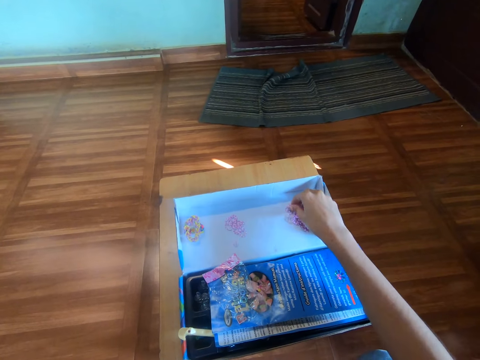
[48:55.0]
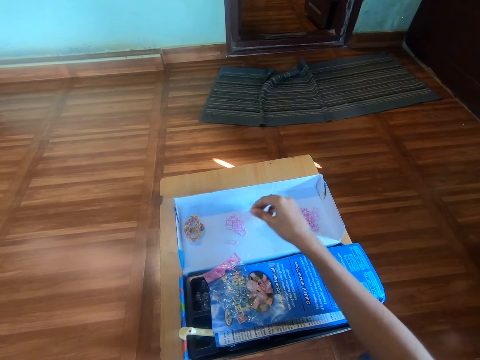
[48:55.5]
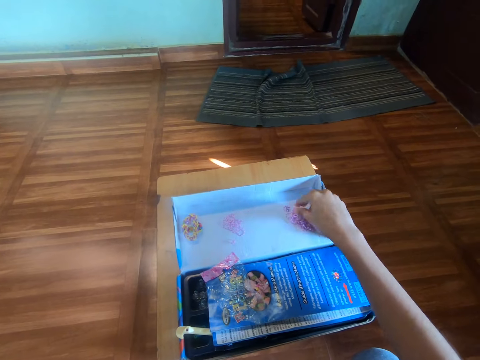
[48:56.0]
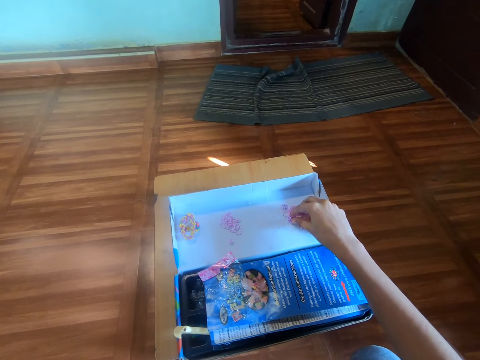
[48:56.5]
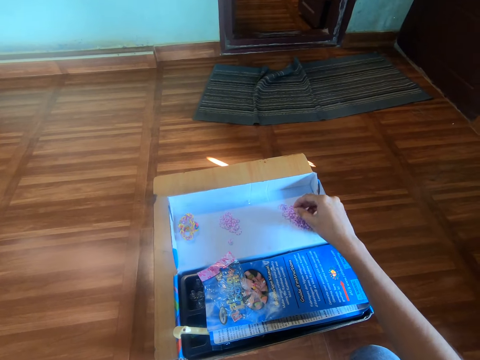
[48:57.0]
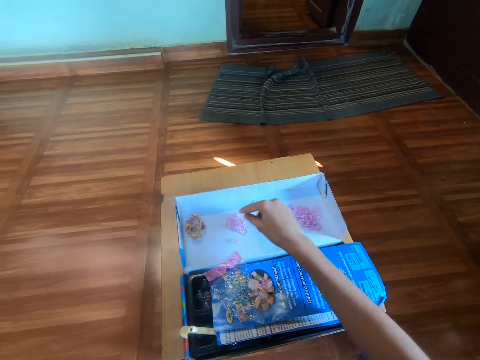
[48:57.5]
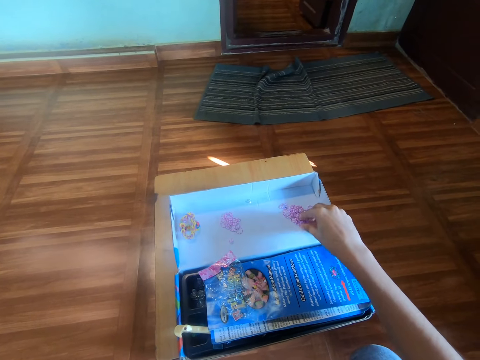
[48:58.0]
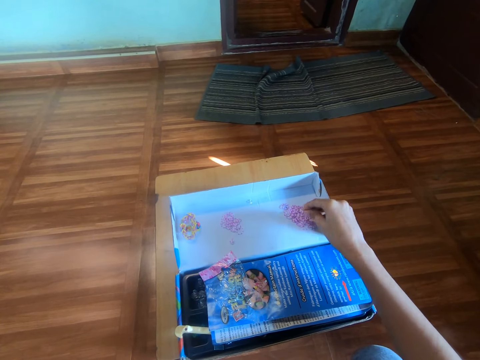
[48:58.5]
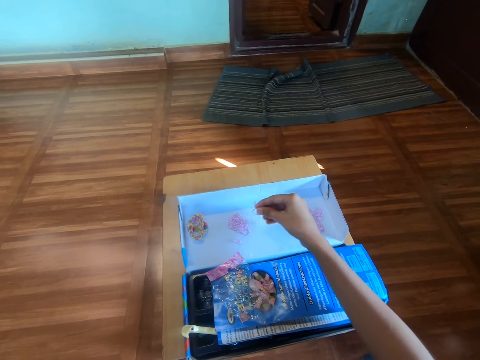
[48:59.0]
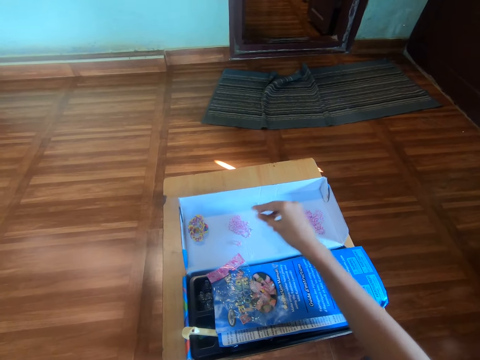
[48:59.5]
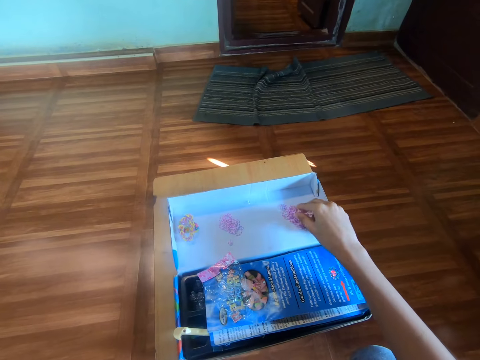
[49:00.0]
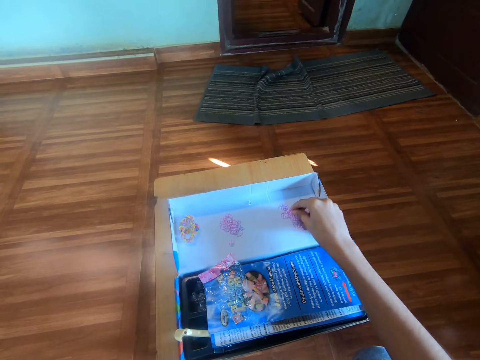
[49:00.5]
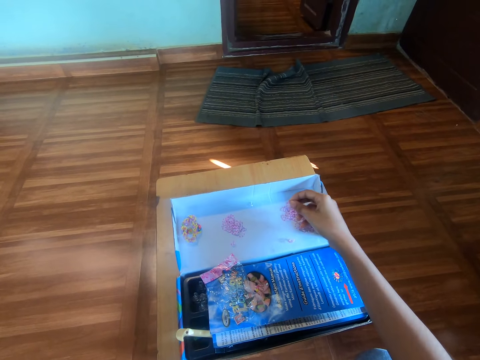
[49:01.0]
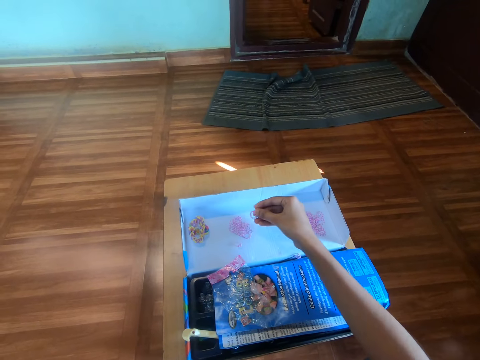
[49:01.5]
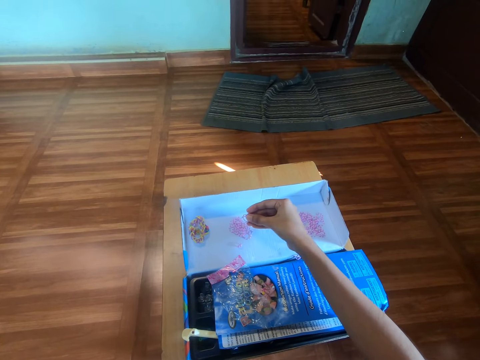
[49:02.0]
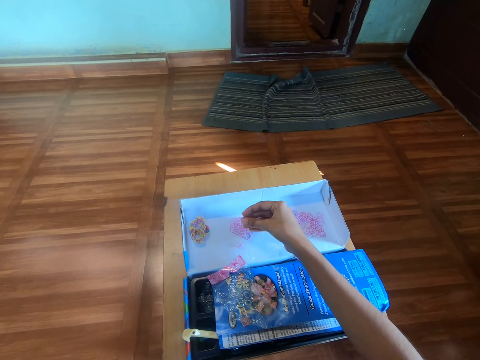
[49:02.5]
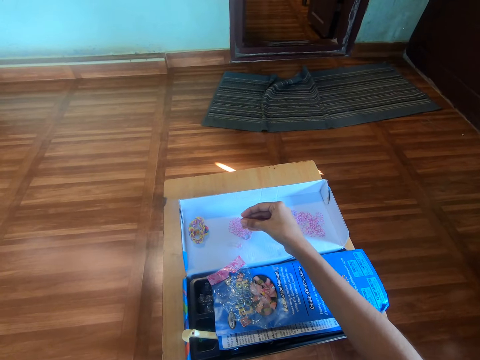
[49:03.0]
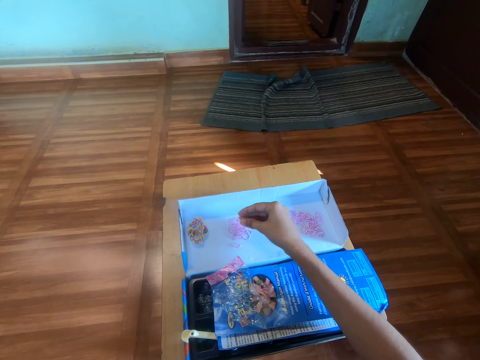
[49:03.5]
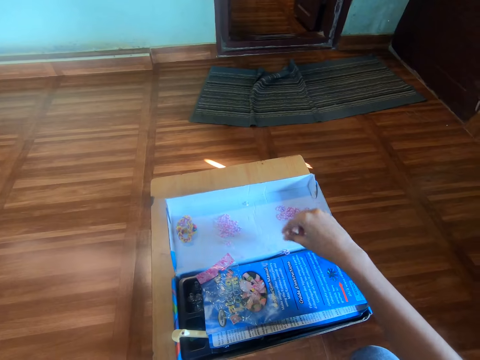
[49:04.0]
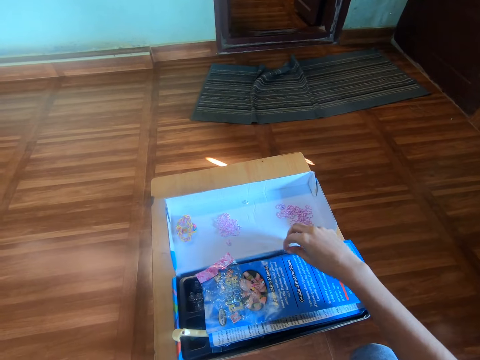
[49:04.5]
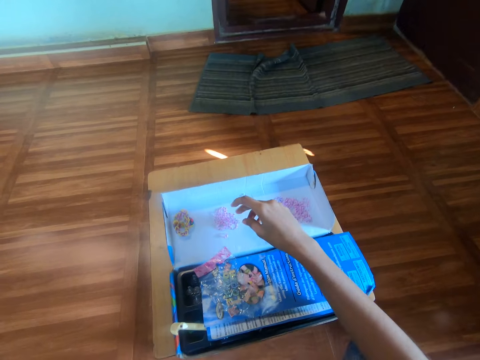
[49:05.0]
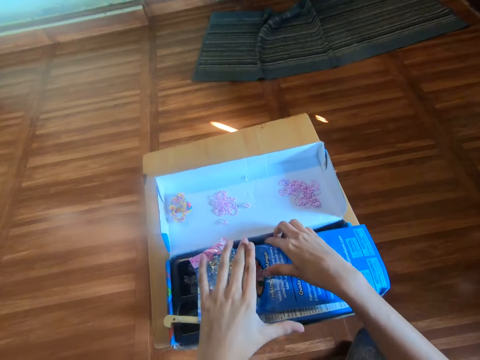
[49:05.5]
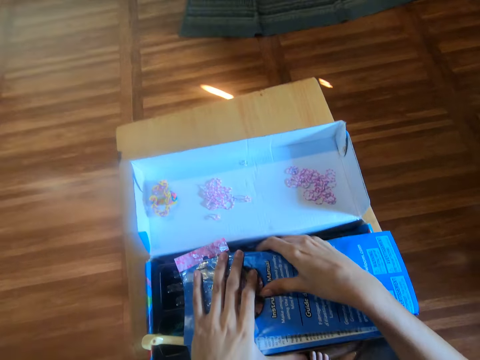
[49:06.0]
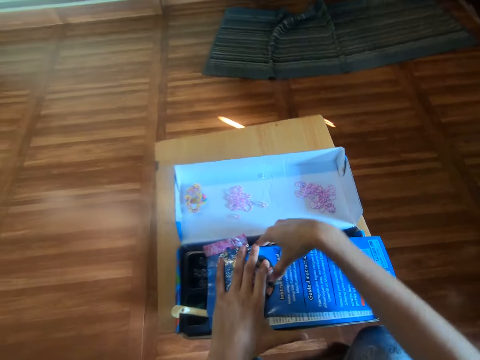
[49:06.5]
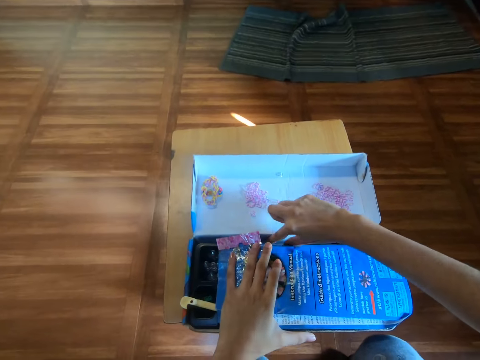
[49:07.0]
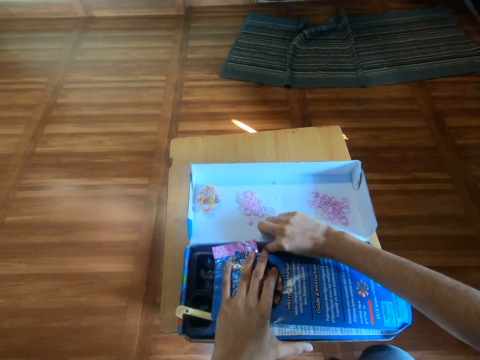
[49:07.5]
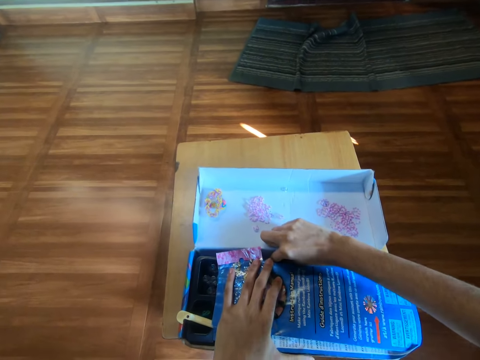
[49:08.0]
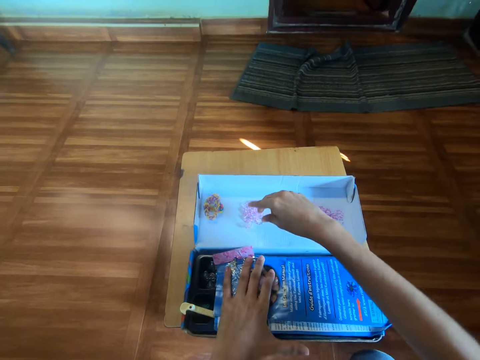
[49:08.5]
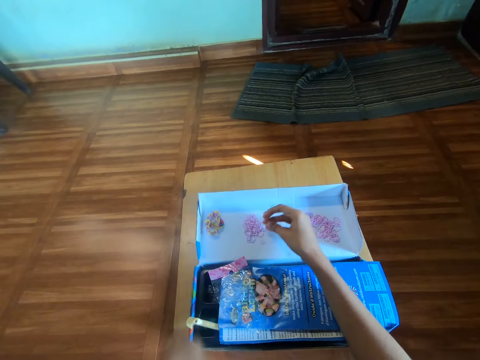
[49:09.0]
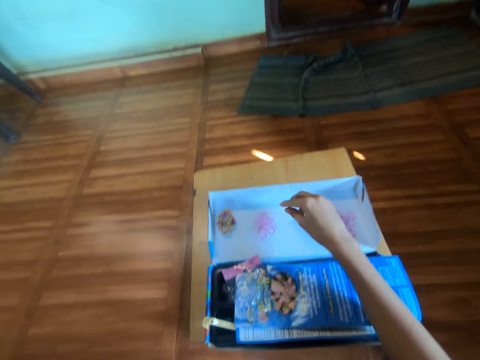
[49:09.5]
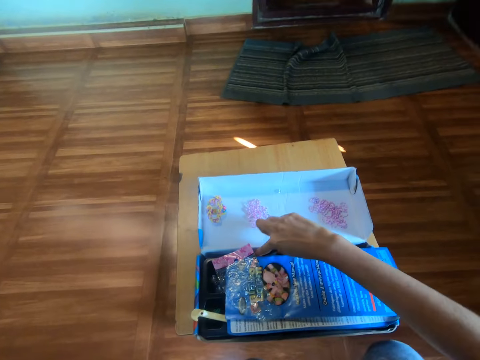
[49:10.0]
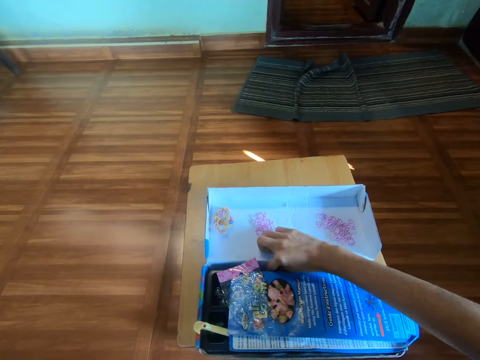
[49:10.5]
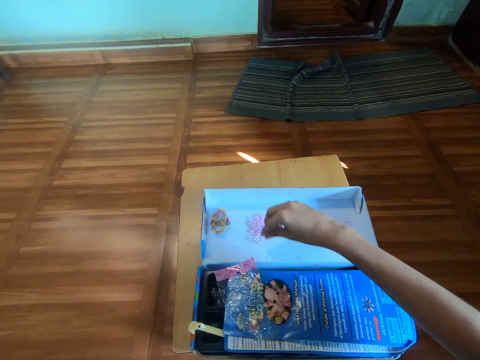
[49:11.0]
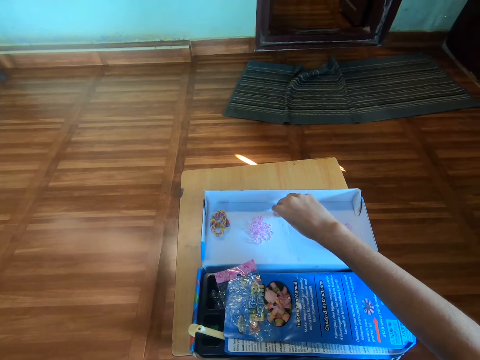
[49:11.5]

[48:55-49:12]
The camera wearer picks a rubber band on the pack with the right hand. They drop the rubber band in the right hand on the pack. They pick a rubber band on the pack with the right hand. They drop the rubber band in the right hand on the pack. They pick a rubber band on the pack with the right hand. They drop the rubber band in the right hand on the pack. They pick a rubber band on the pack with the right hand. They drop the rubber band in the right hand on the pack. They pick a rubber band on the pack with the right hand. They drop the rubber band in the right hand on the pack. They move the booklet with the right hand. They hold the booklet with the left hand. They pick a rubber band on the pack with the right hand. They drop the rubber band in the right hand on the pack. They move the rubber band on the pack with the right hand. They pick a rubber band on the pack with the right hand. They drop the rubber band in the right hand on the pack.

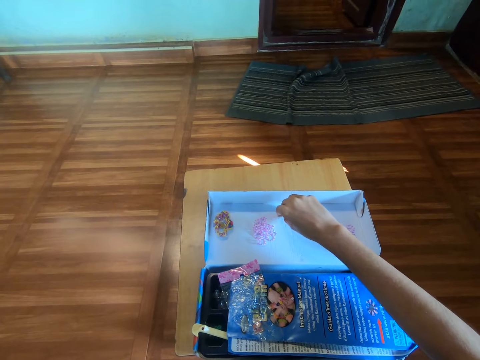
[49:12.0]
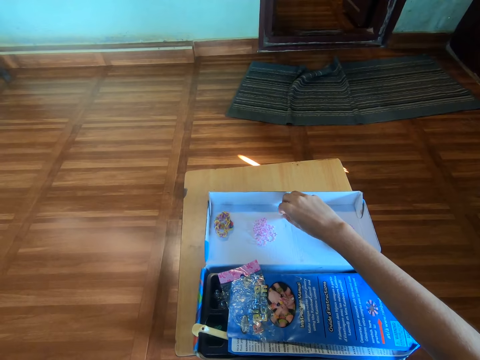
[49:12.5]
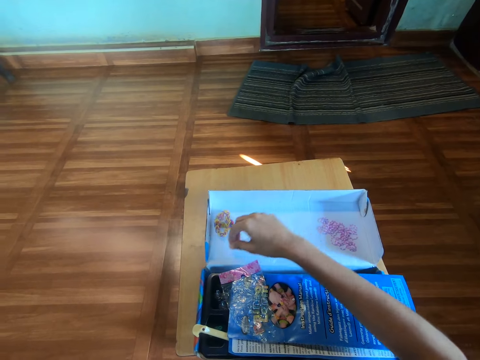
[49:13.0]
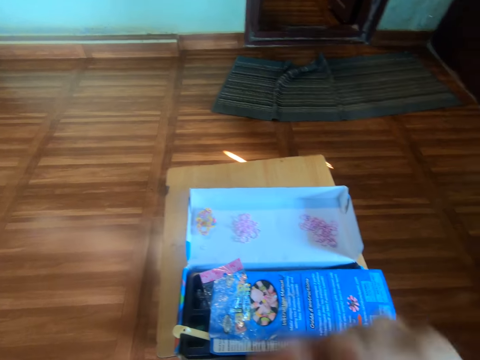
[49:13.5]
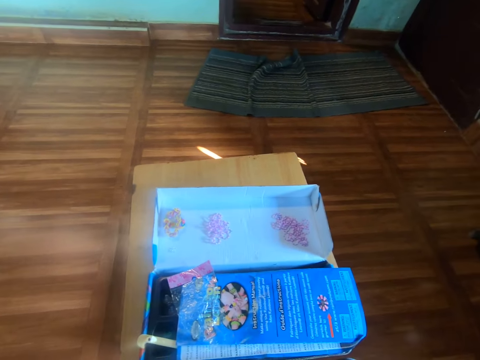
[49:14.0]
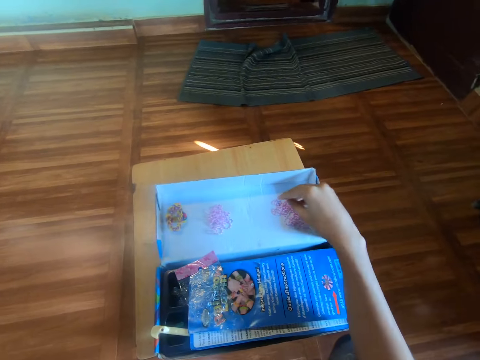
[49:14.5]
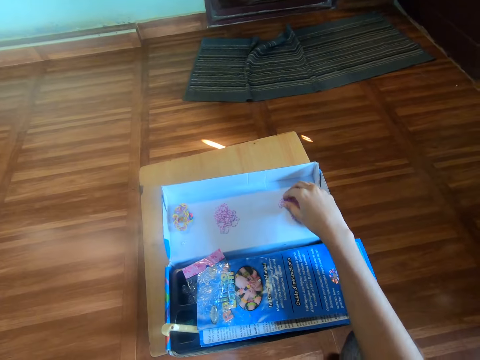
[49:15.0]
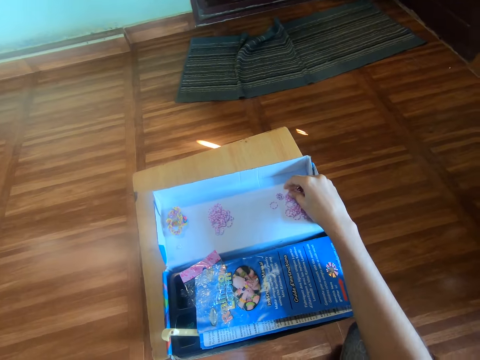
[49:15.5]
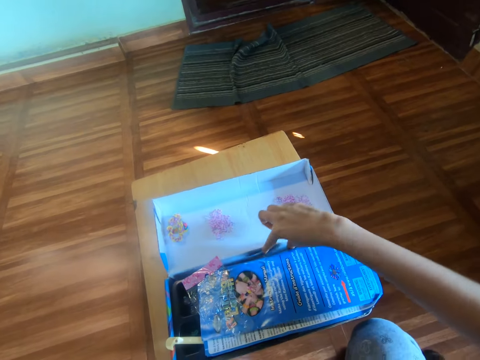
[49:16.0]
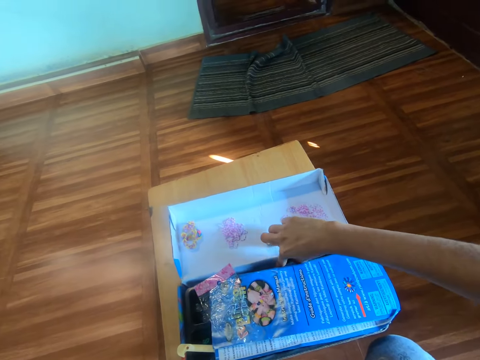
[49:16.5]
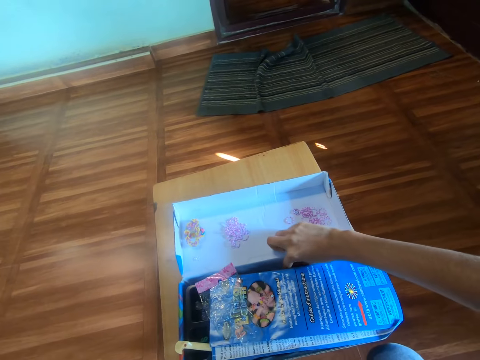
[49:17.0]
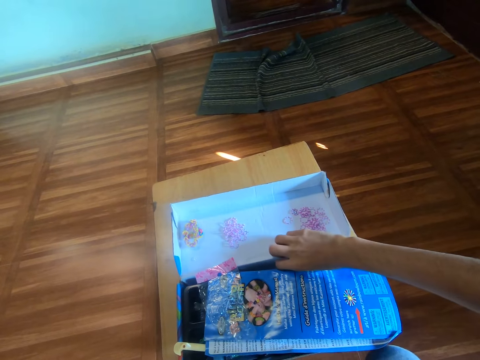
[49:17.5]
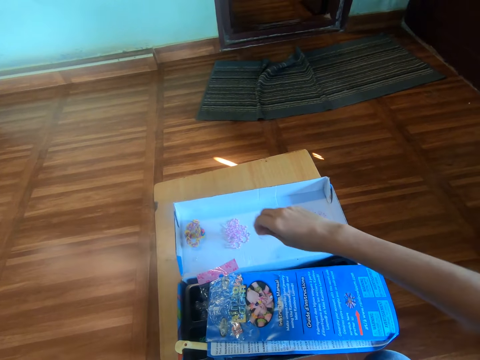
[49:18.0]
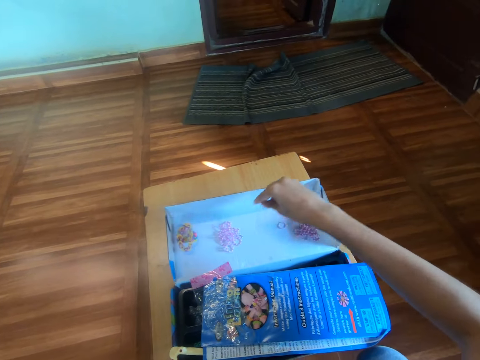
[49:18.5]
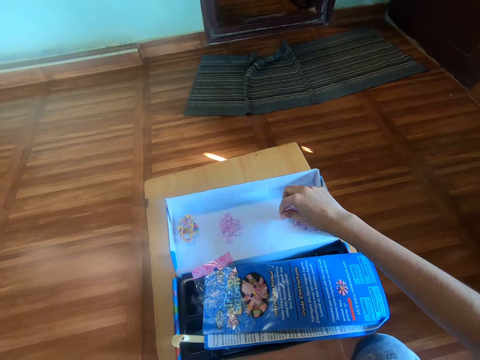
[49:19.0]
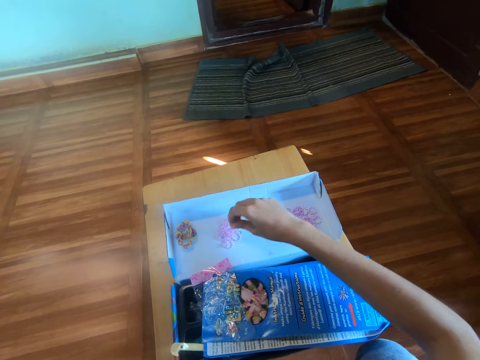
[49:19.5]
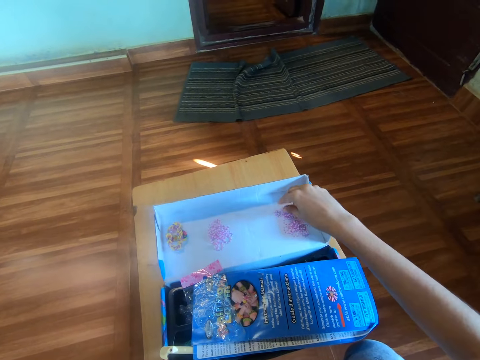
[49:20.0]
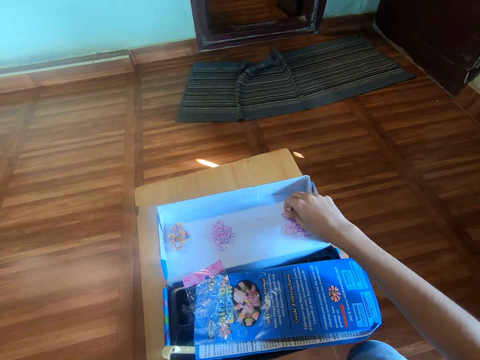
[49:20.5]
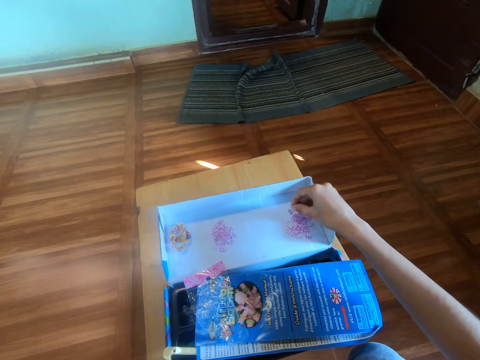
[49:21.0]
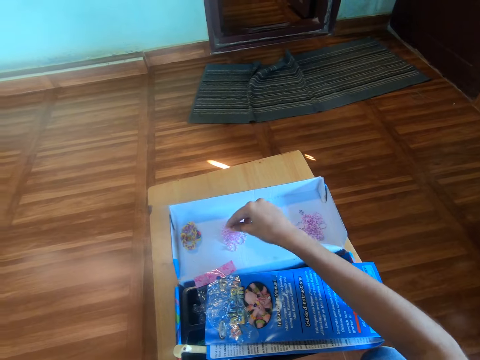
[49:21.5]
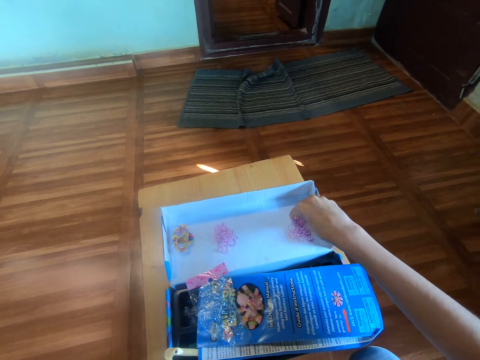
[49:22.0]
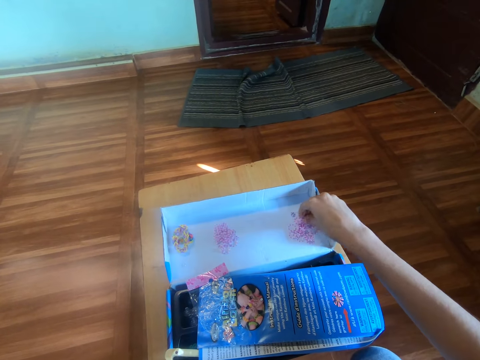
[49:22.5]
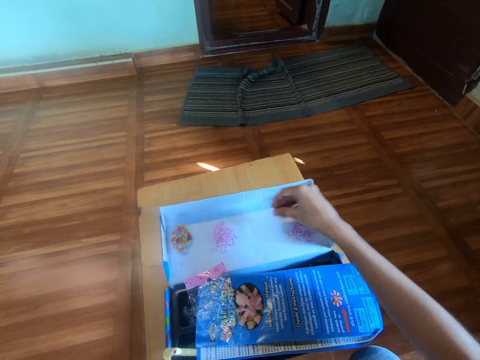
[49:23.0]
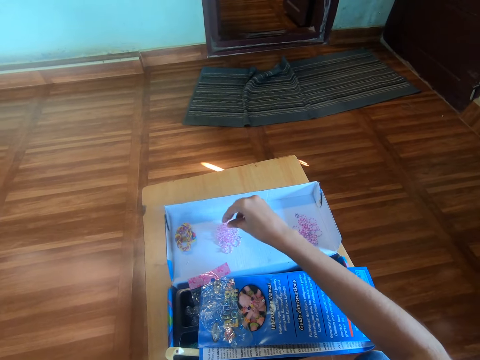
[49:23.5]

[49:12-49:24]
The camera wearer picks a clip on the pack with the right hand. They drop the clip on the pack with the right hand. They touch the face with the right hand. They raise a hand. They hold rubber bands. They move a rubber band on the pack with the right hand. They pick a rubber band on the pack with the right hand. They drop the rubber band in the right hand on the pack. They separate rubber bands. They pick a rubber band on the pack with the right hand. They drop the rubber band in the right hand on the pack. They pick a rubber band on the pack with the right hand. They drop the rubber band in the right hand on the pack. They pick a rubber band on the pack with the right hand. They drop the rubber band in the right hand on the pack.
